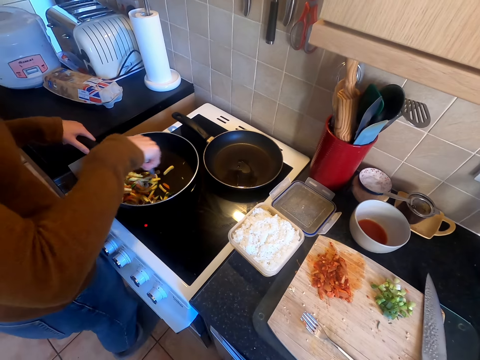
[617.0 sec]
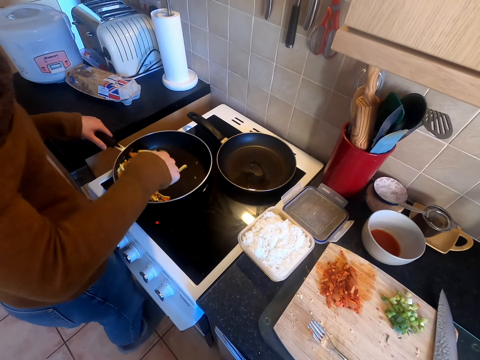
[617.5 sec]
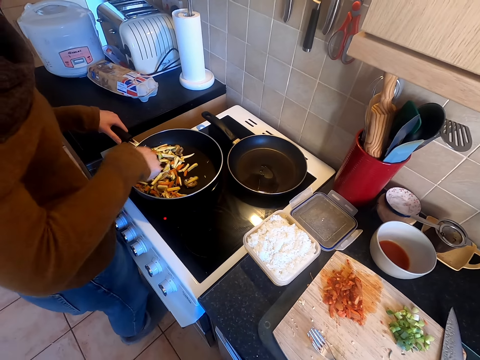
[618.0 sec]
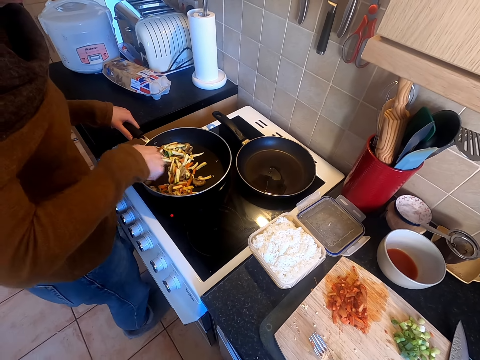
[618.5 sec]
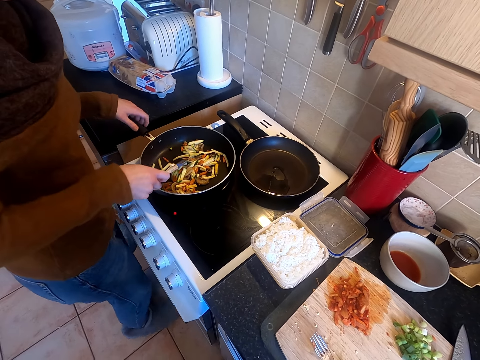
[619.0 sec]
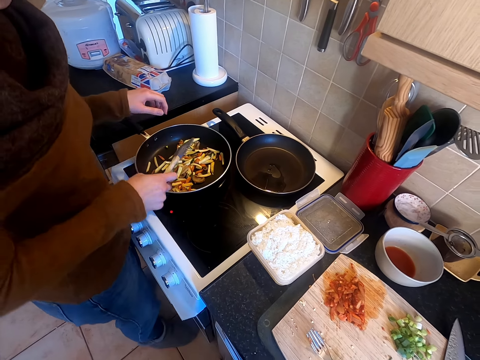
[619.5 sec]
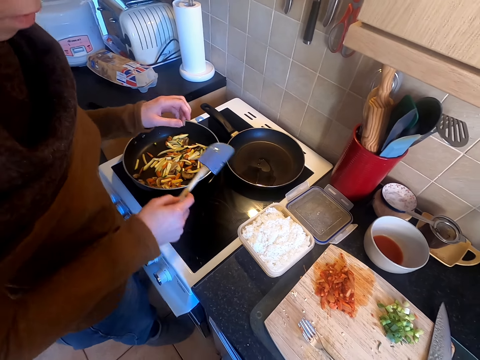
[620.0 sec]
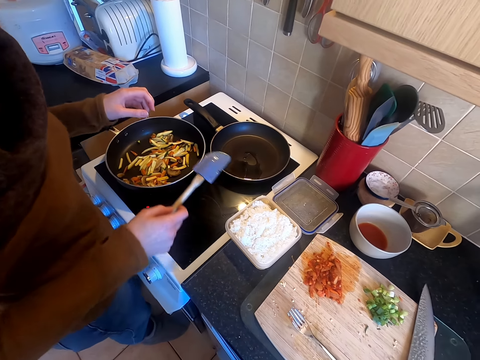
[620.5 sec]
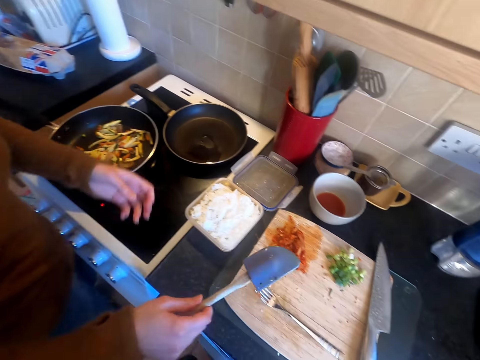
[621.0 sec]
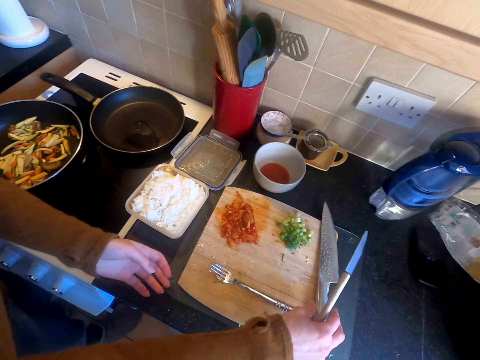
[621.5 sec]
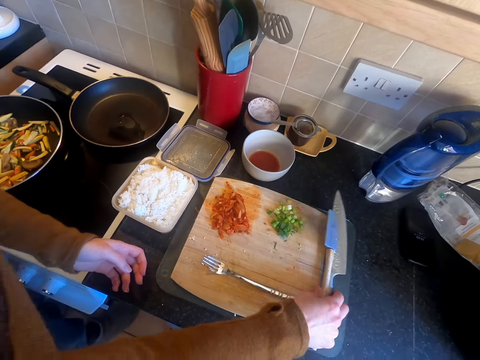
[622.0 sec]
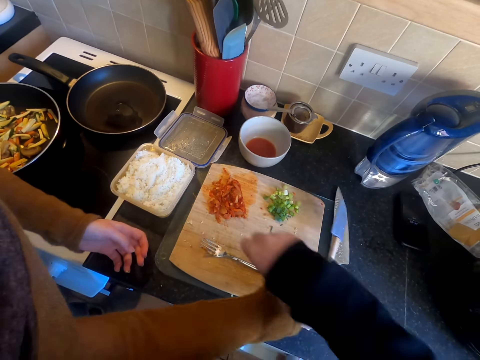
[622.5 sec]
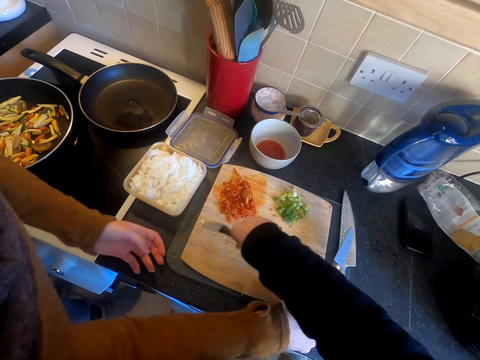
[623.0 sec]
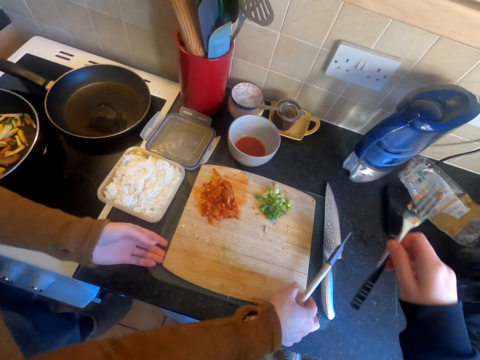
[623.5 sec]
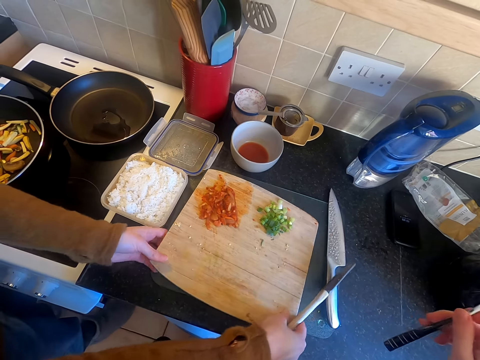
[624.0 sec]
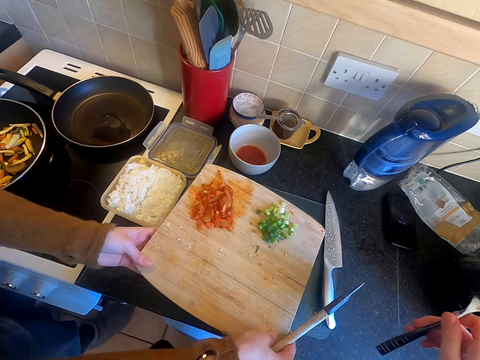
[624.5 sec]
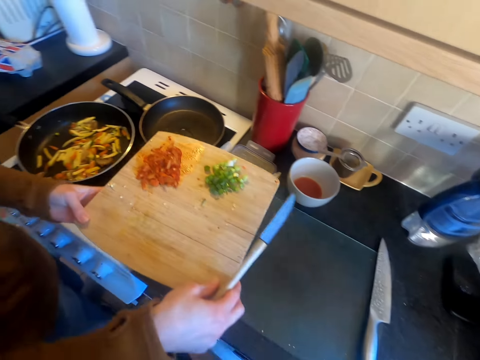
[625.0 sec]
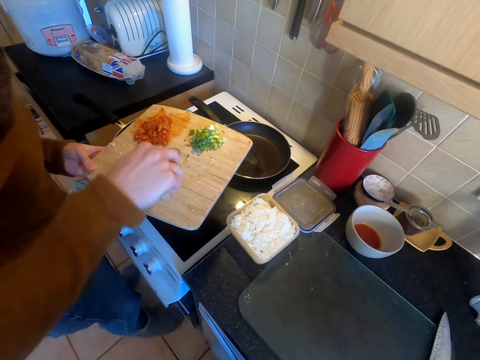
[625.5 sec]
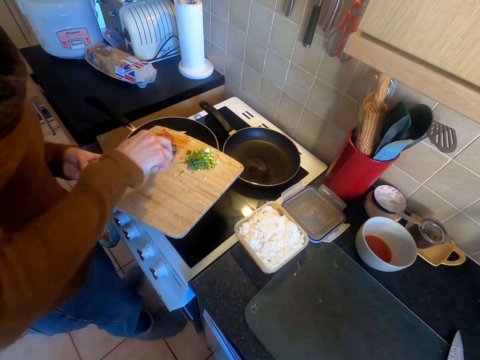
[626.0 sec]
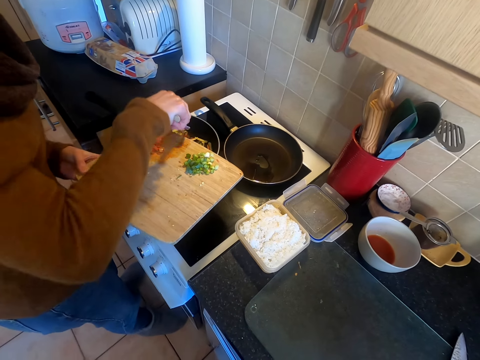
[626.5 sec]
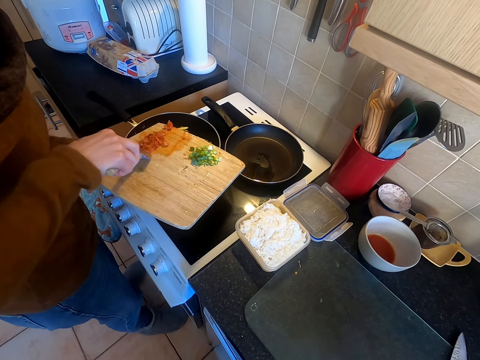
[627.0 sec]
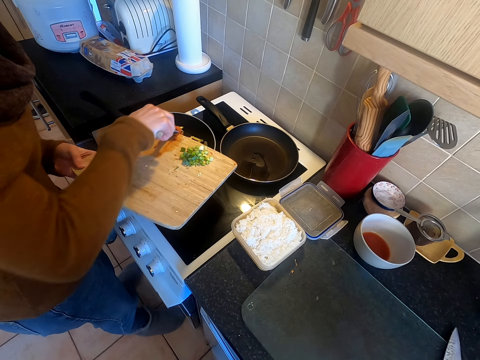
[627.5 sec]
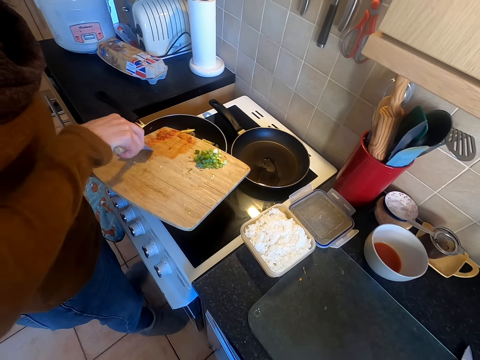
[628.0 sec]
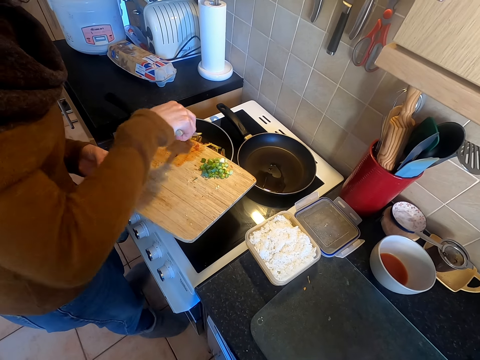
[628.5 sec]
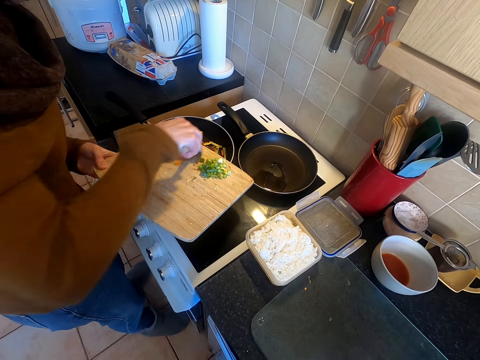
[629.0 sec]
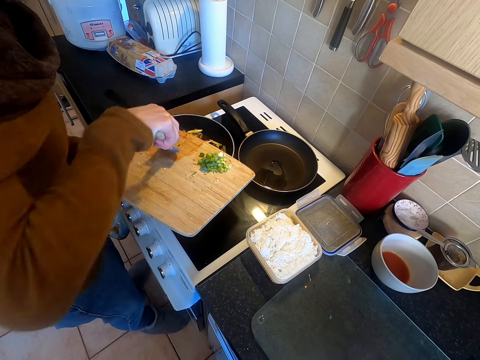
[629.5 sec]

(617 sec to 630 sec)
A woman stirs something with a spoon. The woman does something. The woman picks the chopping board. The camera wearer moves the knife on the counter top. They pick the spoon from the cutting board. The woman picks the cutting board from the counter top. The woman pours something on the cooking pan.

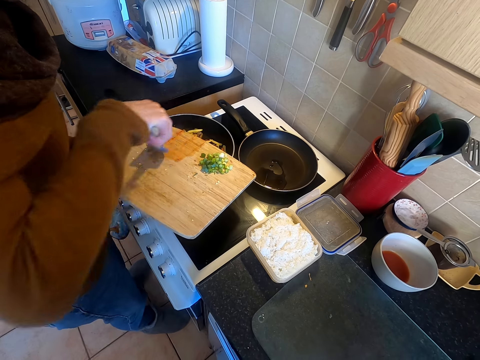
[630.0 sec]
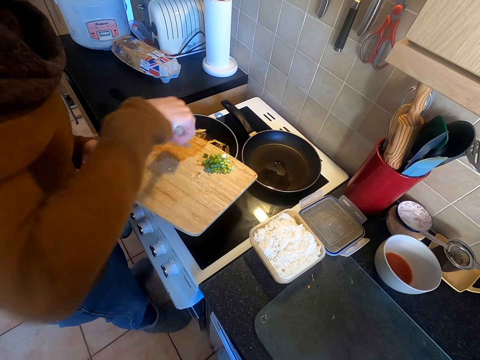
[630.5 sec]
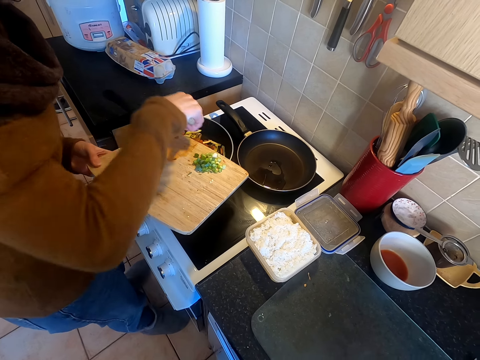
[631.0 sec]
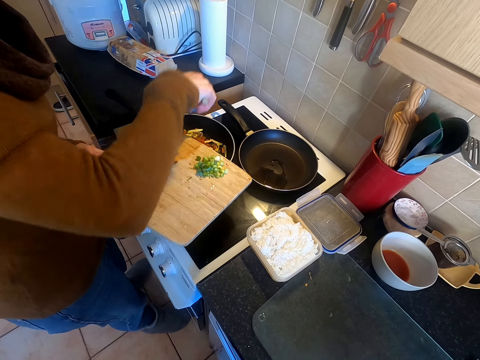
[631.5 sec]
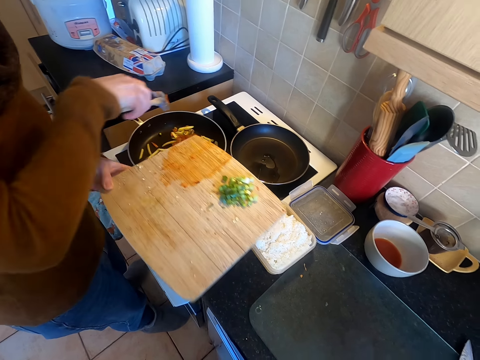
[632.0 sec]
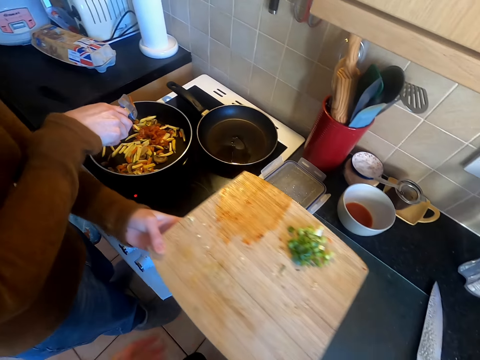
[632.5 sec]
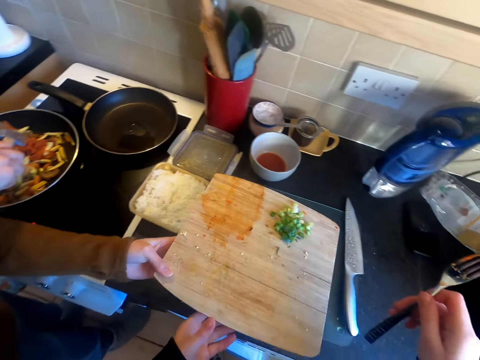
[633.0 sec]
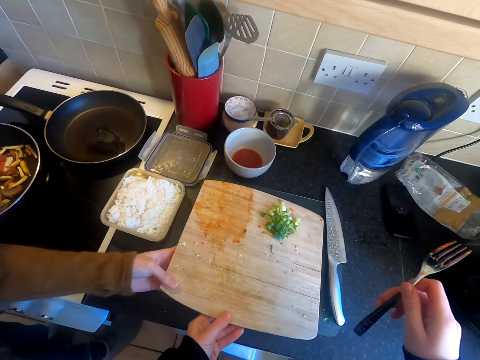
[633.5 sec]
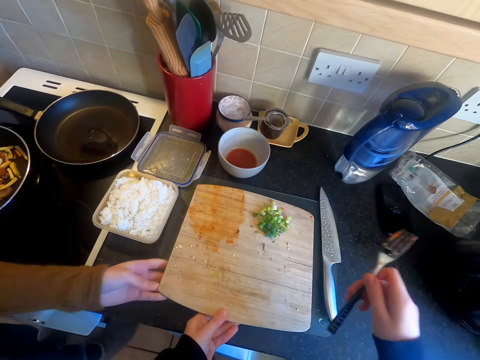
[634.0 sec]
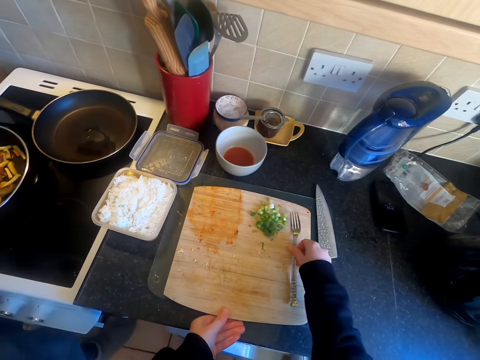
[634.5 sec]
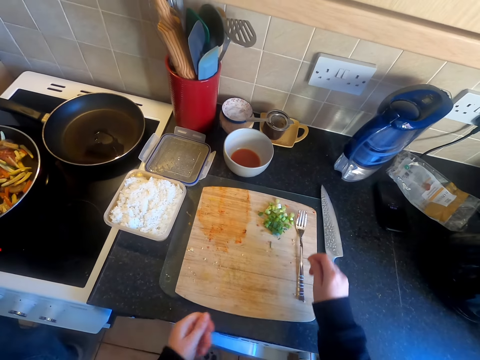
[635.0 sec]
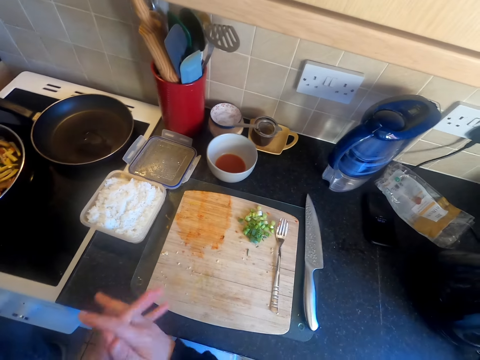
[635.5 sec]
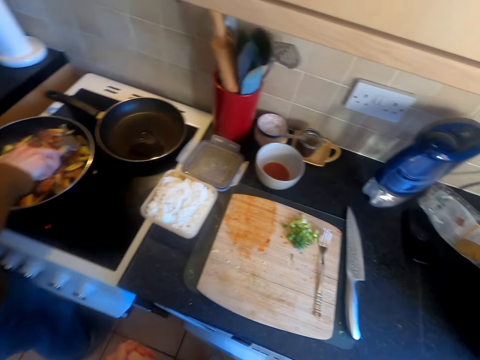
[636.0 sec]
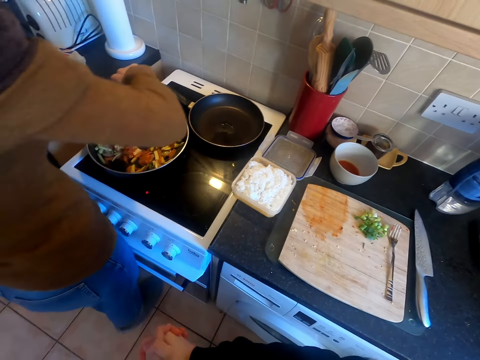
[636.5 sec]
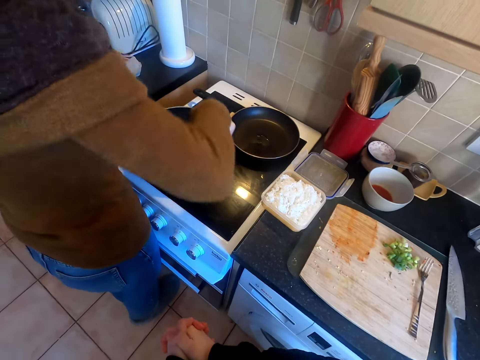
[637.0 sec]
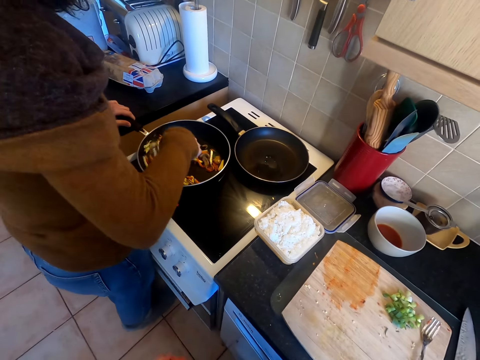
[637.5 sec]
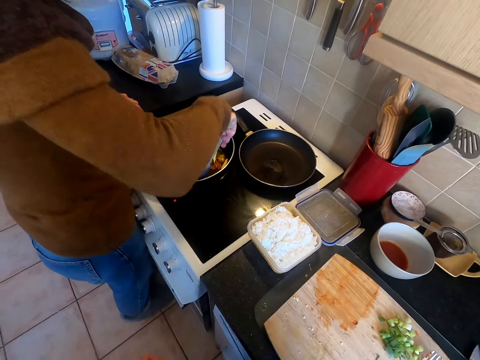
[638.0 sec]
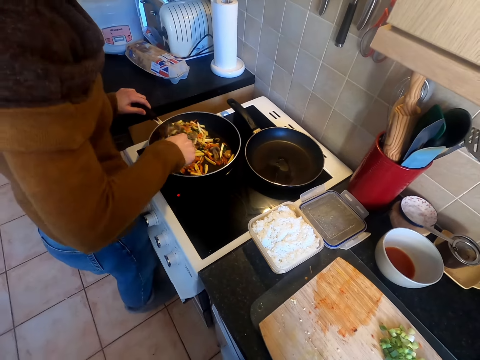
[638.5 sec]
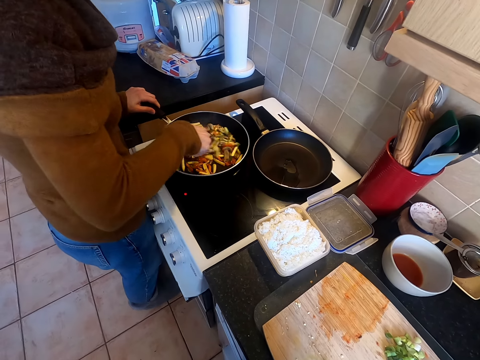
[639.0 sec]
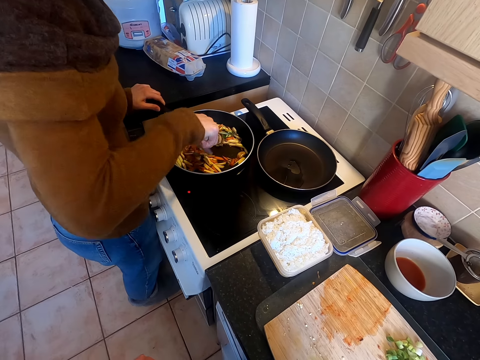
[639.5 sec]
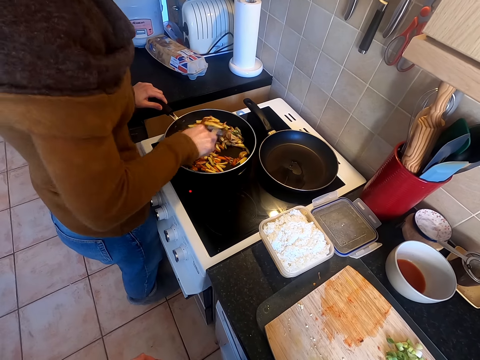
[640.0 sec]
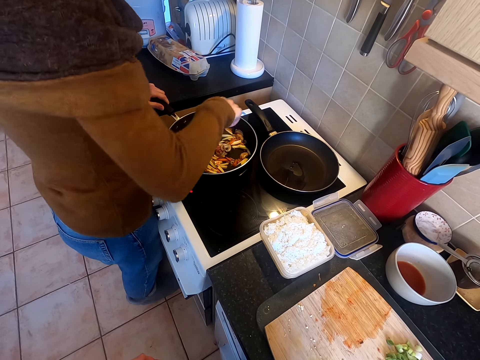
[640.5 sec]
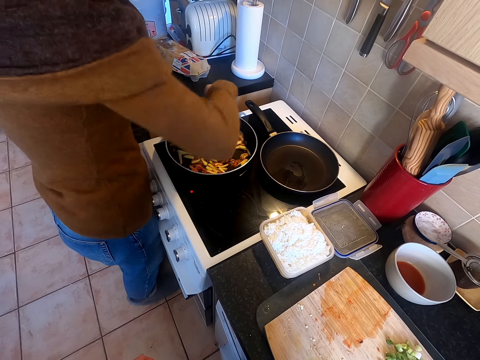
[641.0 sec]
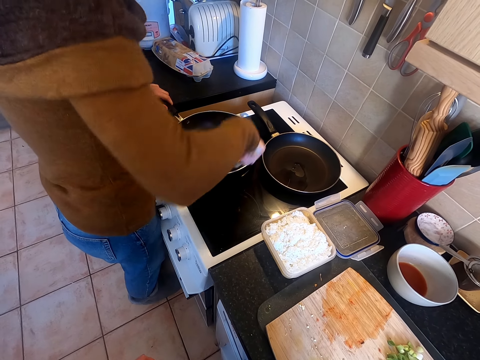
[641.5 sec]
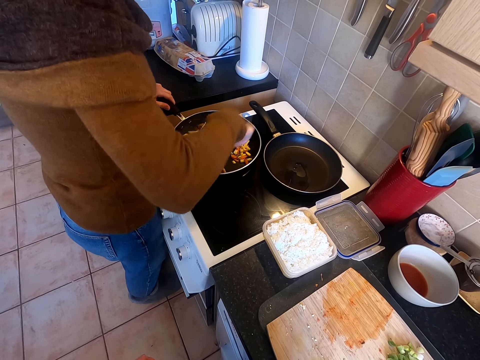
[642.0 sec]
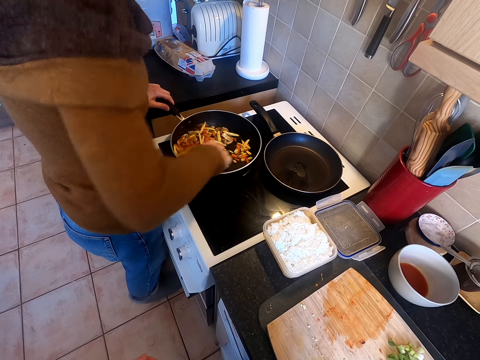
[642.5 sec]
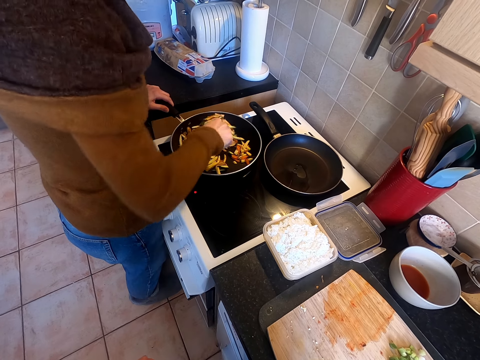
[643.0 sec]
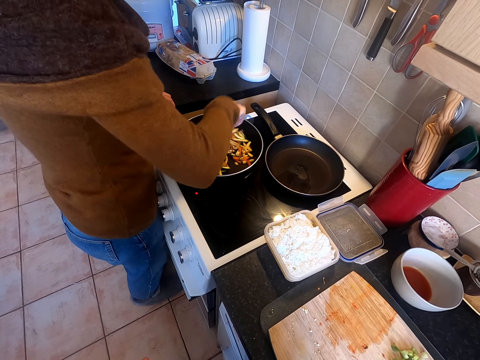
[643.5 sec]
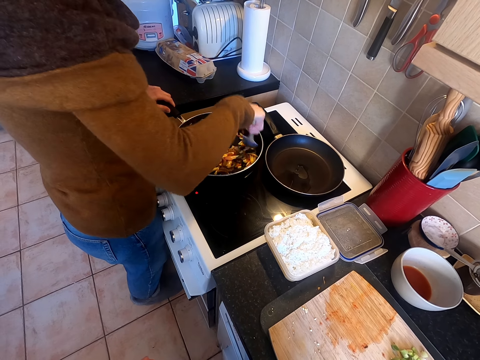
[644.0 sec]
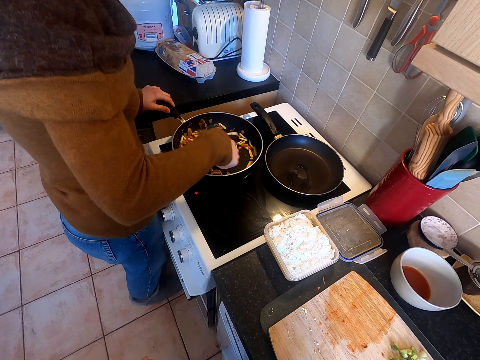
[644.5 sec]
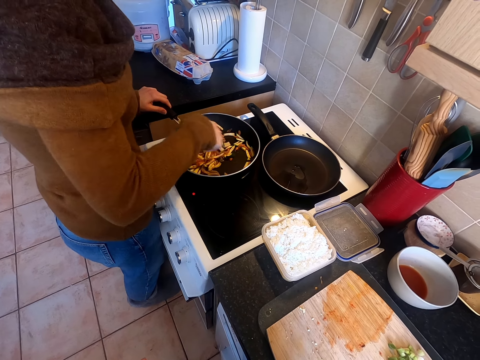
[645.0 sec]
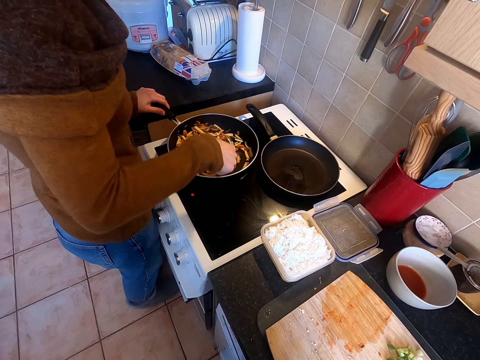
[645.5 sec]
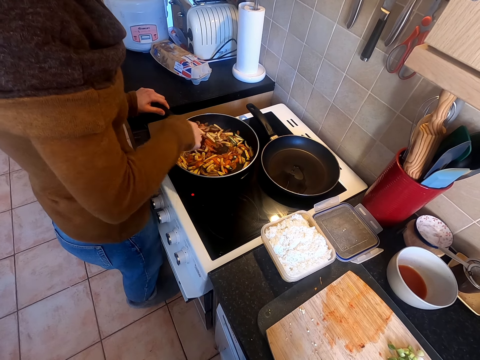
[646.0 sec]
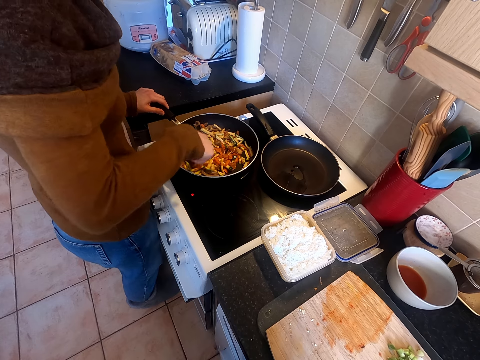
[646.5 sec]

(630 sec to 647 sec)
A woman passes the chopping board to the camera wearer. The camera wearer places the cutting board on the counter top. They place a fork on the cutting board. The woman stirs the food in the pan with a stirring stick.
